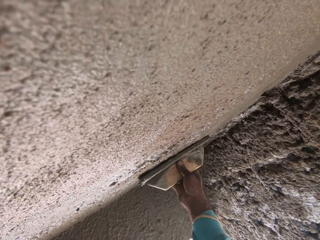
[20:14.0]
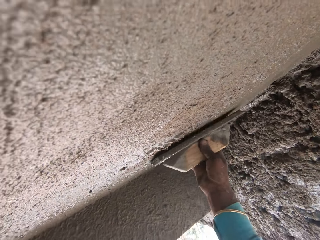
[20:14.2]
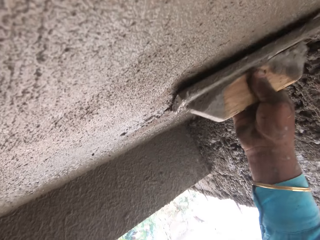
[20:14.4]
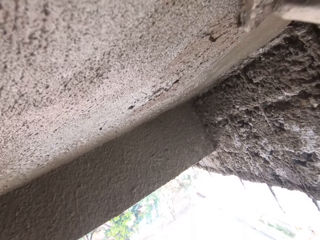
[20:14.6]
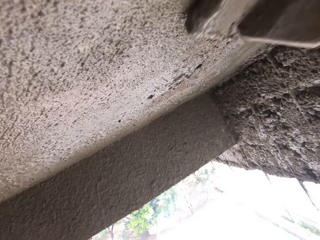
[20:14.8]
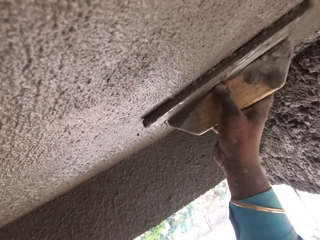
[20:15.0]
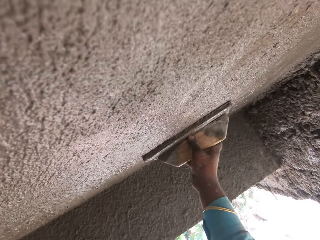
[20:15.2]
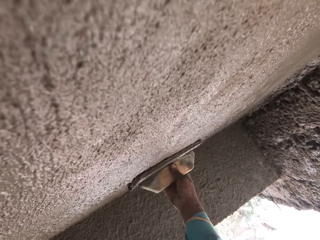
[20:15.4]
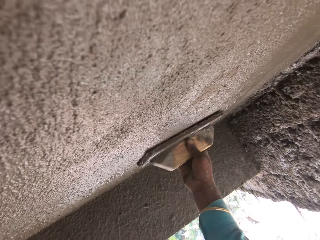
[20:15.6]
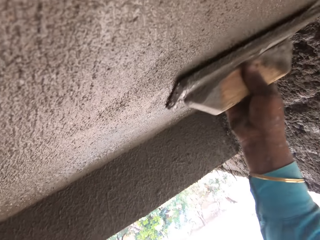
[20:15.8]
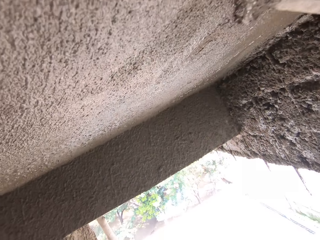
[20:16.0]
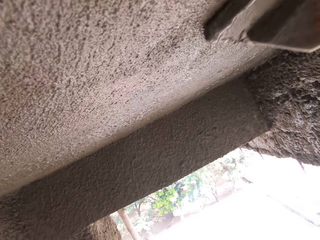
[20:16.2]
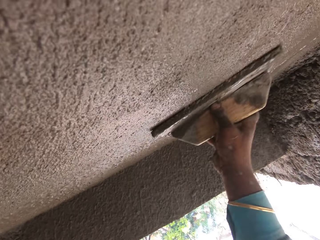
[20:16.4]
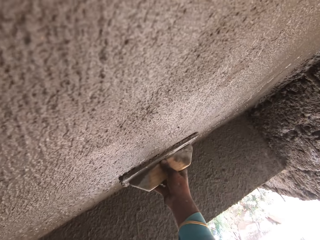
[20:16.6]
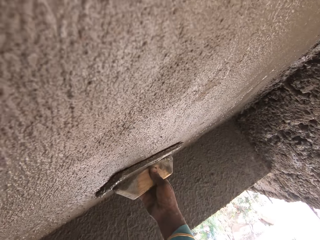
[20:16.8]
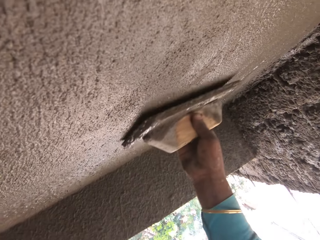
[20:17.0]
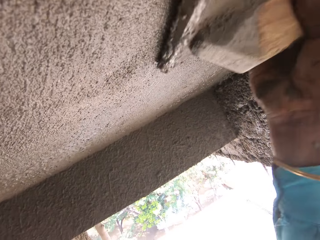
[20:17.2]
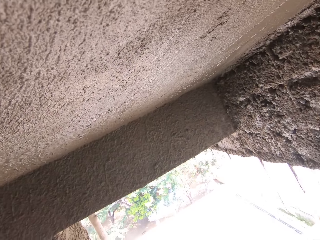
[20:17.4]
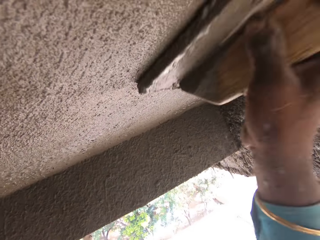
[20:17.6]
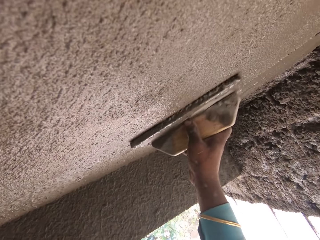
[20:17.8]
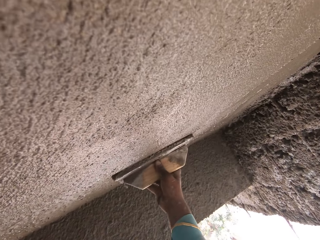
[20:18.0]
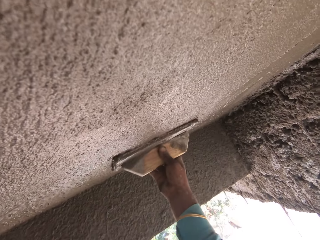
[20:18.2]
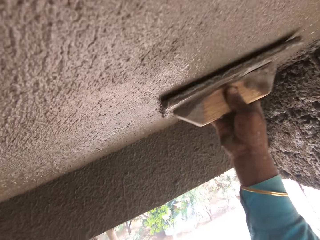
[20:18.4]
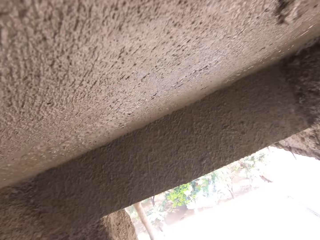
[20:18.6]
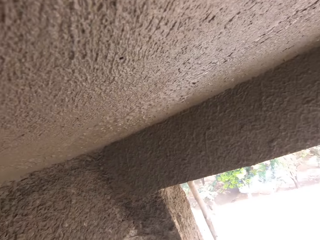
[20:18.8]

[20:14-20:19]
The camera wearer smoothens the ceiling with a float.

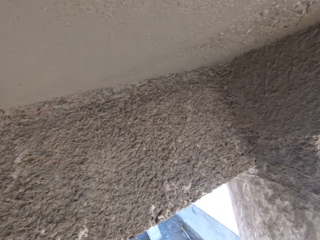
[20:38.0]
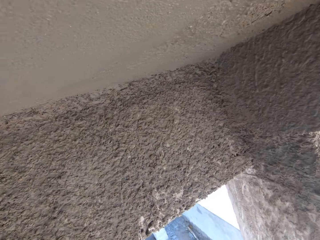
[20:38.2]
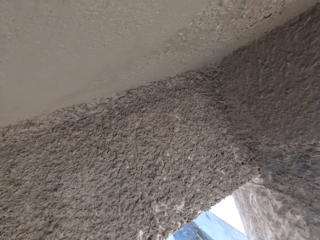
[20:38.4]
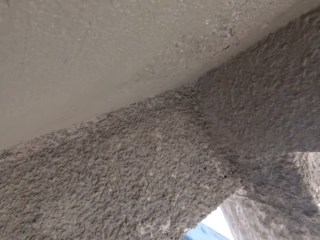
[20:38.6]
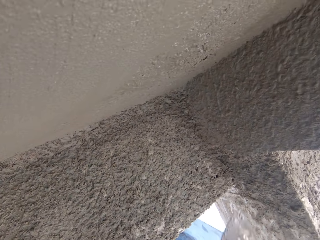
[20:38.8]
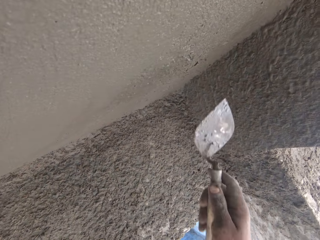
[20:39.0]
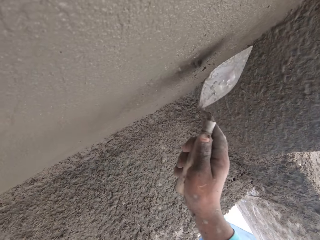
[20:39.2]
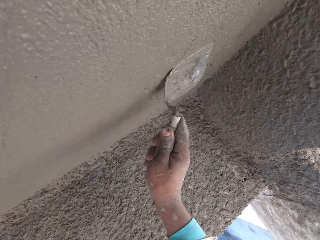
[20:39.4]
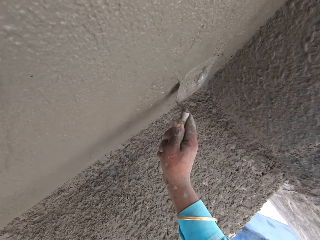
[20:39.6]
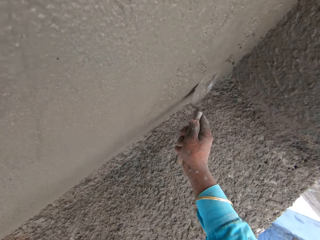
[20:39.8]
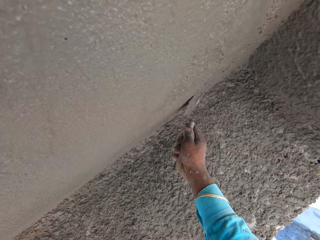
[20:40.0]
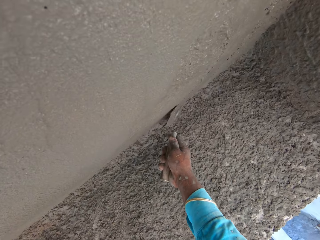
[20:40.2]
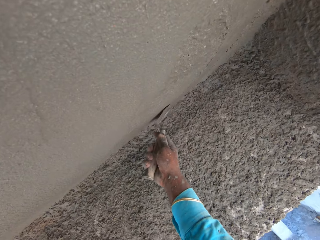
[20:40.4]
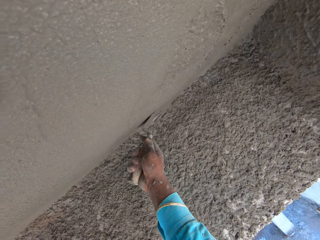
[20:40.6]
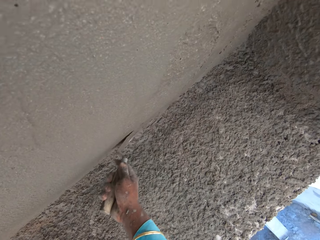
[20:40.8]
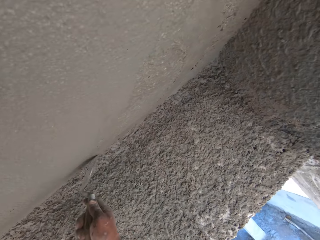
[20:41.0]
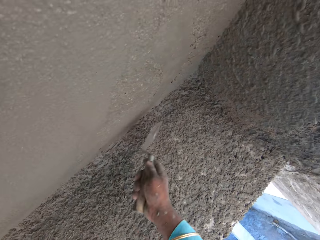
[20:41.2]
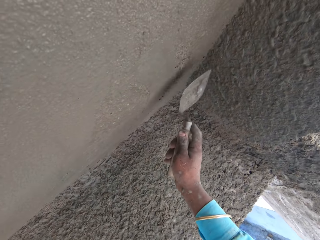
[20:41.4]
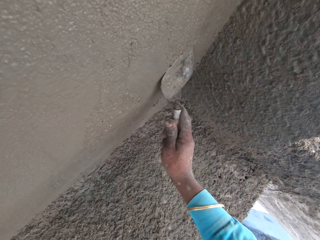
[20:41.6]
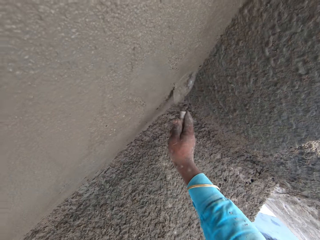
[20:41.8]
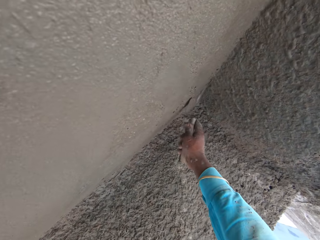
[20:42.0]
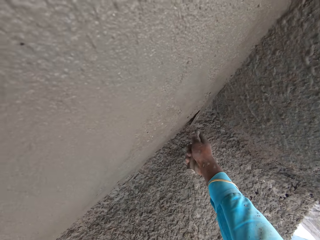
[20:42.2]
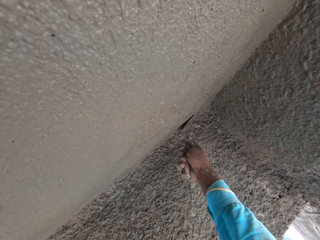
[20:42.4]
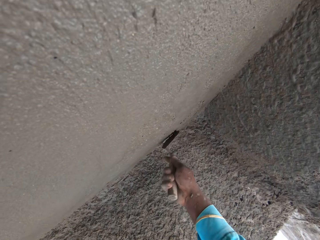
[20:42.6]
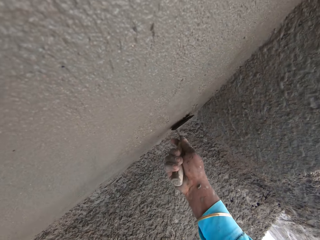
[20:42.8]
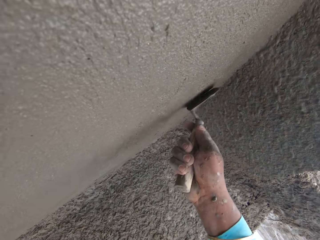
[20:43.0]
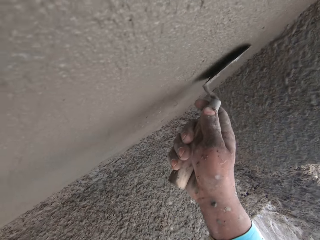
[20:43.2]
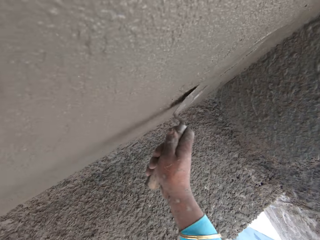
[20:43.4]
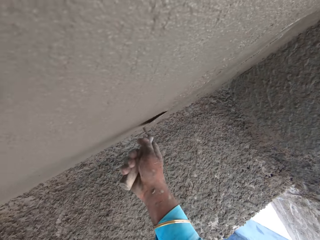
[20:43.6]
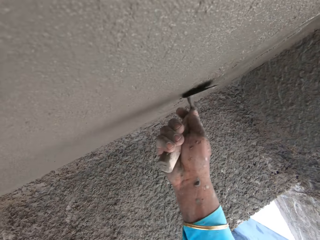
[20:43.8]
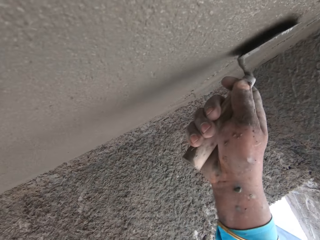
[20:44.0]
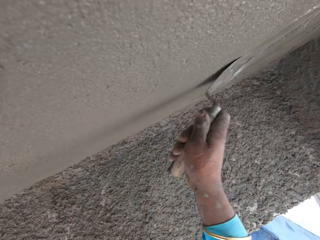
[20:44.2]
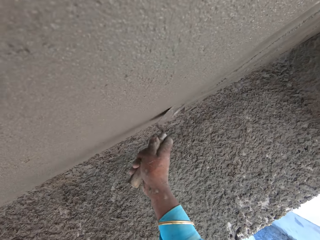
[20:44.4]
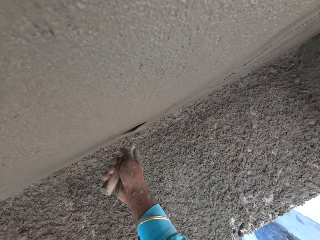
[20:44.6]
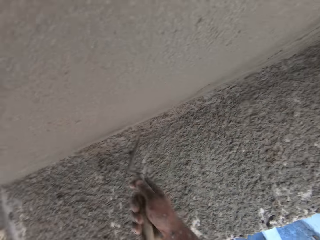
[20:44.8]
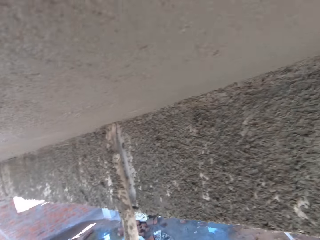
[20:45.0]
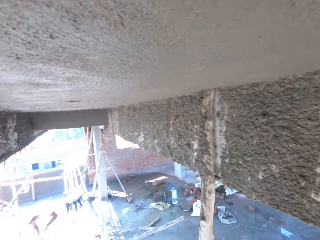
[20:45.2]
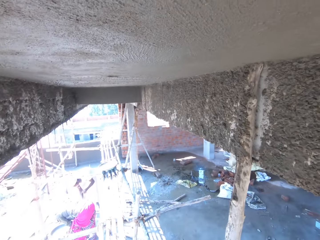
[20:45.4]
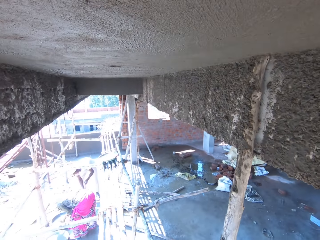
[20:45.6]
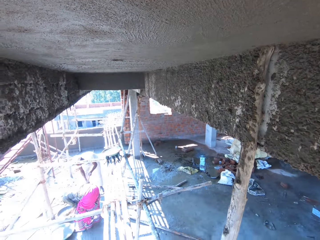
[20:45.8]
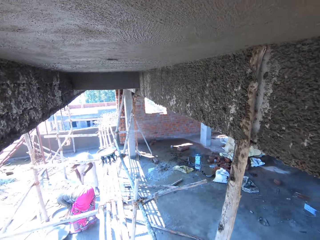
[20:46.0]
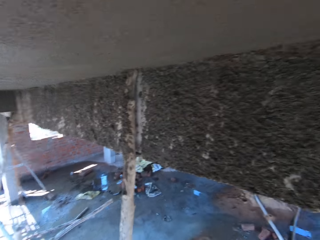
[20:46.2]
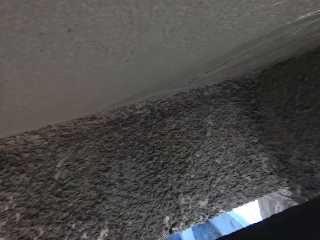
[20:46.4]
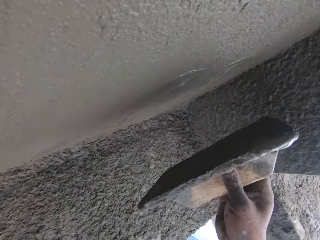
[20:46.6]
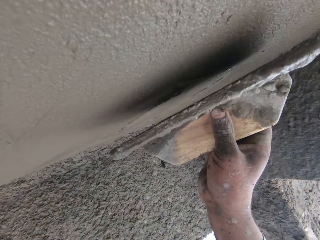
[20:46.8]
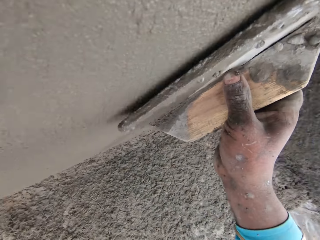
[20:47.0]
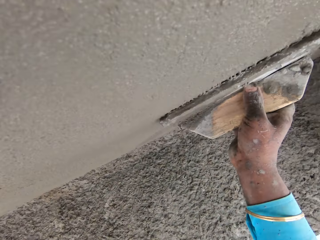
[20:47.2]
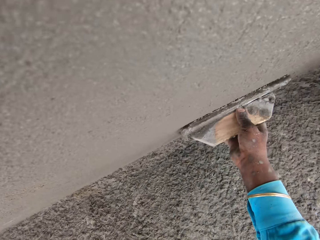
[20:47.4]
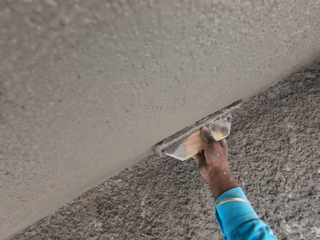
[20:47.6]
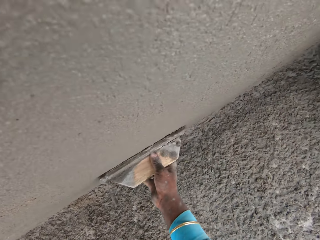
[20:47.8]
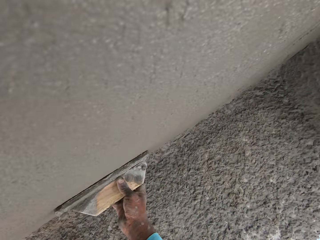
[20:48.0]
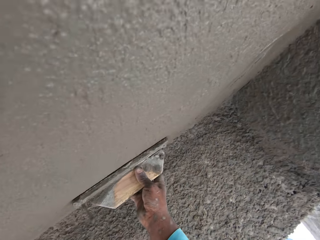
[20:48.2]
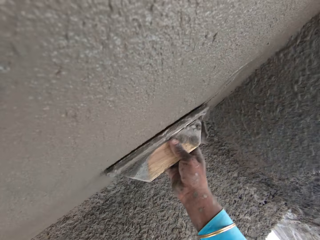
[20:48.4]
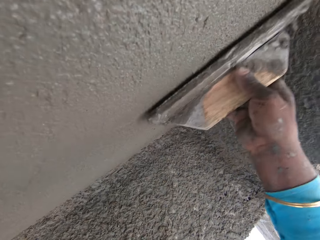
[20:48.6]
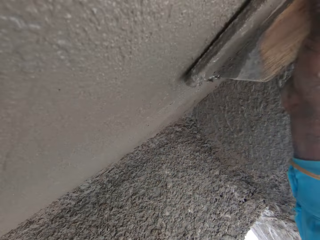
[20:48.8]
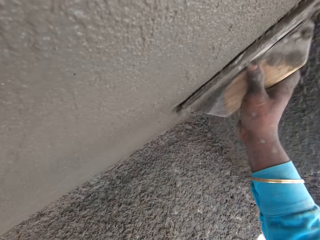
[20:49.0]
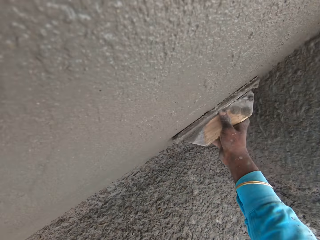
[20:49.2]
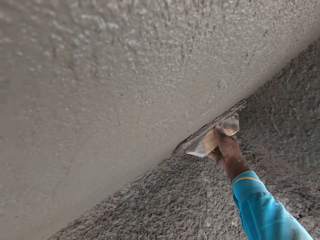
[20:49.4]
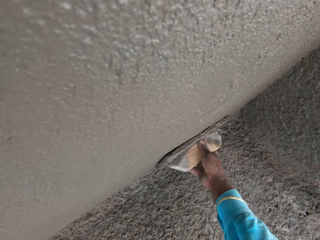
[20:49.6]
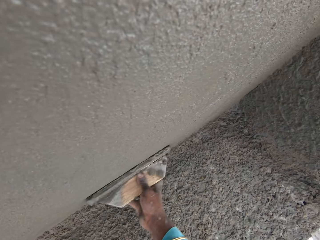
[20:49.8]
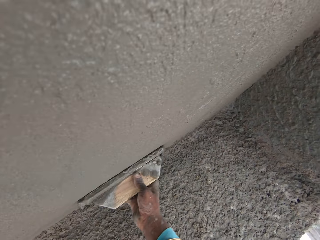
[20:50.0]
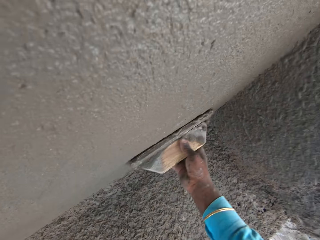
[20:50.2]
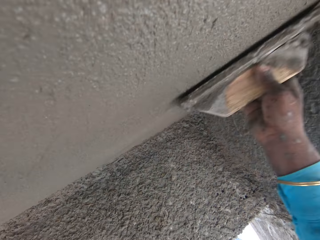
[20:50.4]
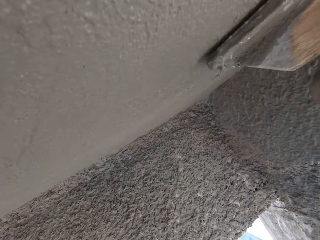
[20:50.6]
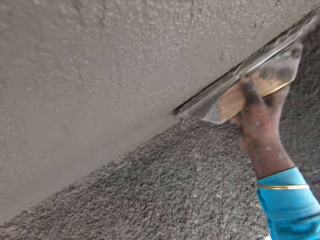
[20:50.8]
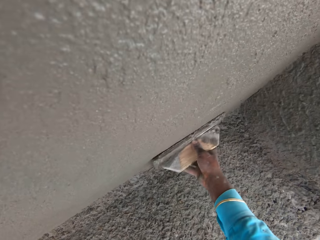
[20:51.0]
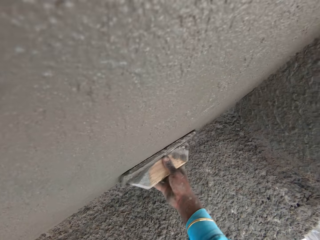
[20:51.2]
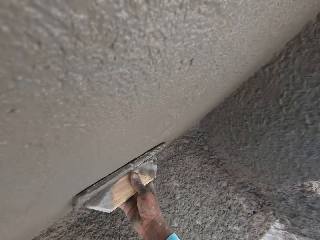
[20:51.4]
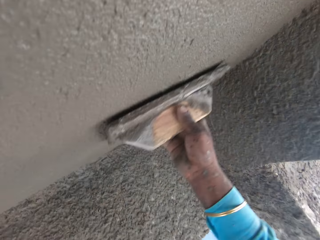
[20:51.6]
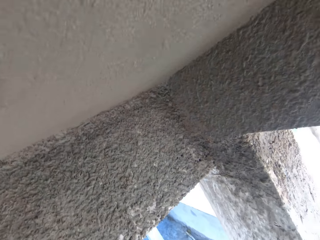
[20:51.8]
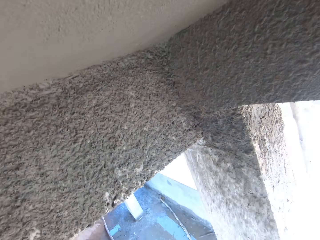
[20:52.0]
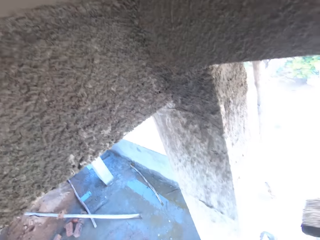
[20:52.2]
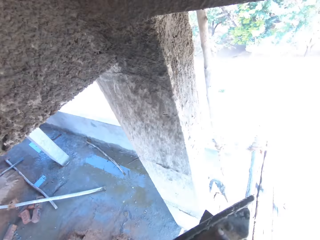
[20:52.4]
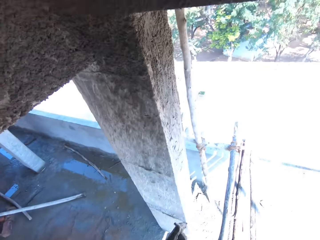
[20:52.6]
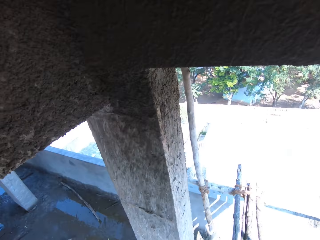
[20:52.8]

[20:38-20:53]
The camera wearer smoothens the wall or ceiling with a trowel. They smoothen the wall with a square trowel.

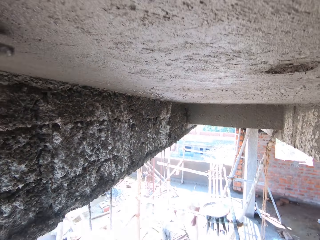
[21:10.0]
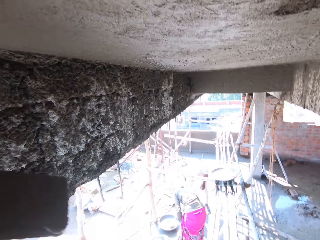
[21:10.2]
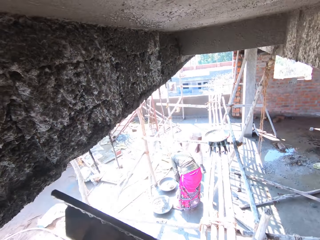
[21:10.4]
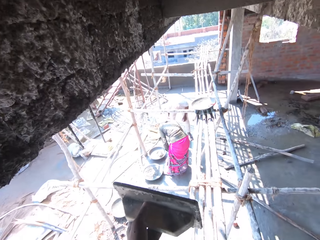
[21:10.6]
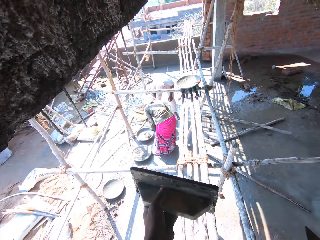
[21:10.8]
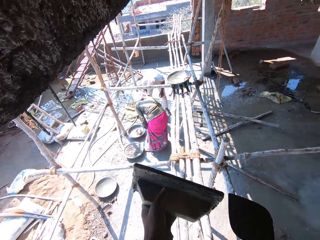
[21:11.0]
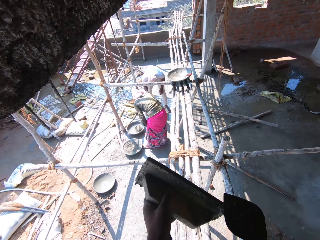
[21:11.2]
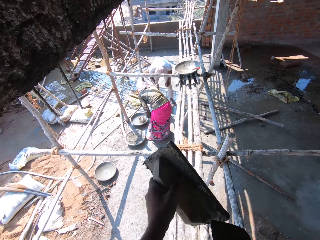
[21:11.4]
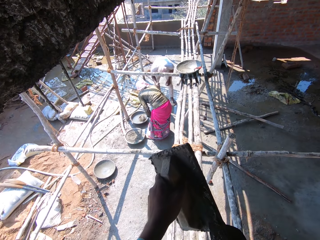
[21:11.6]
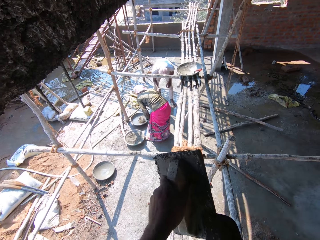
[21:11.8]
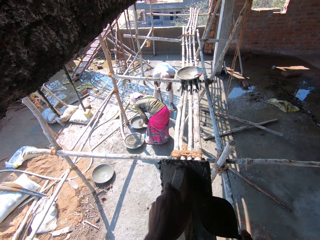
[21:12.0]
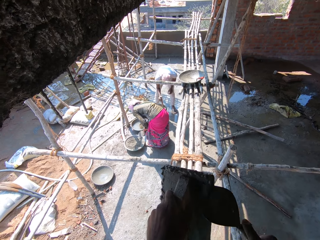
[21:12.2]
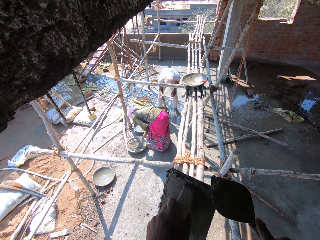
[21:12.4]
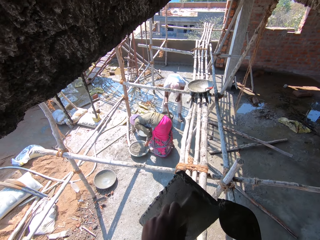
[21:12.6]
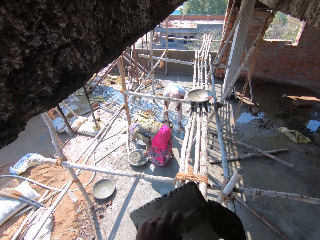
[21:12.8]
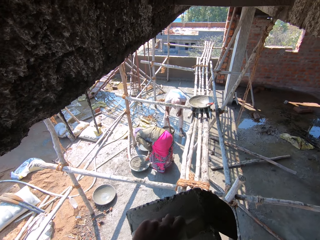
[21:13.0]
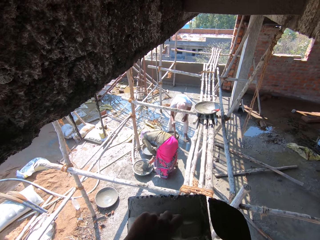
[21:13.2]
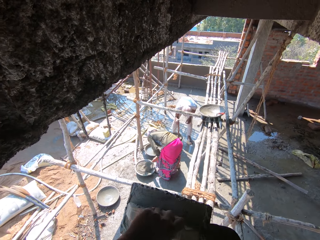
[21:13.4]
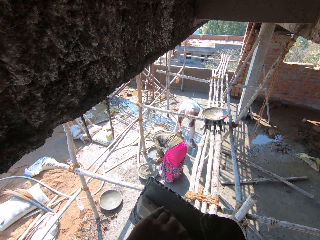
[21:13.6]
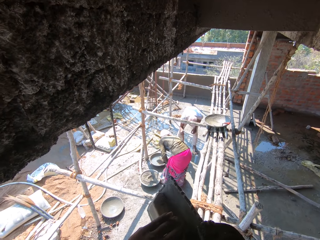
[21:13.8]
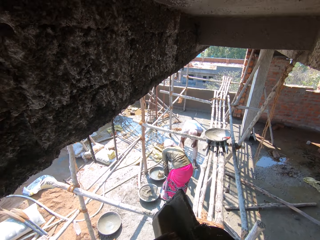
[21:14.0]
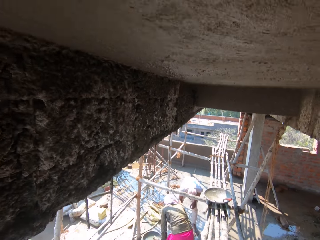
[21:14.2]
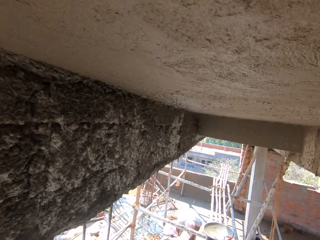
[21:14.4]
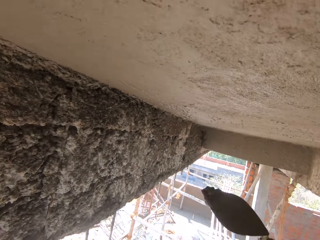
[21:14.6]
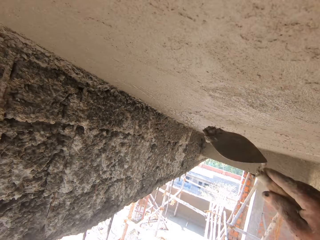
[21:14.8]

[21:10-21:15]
The camera wearer takes off the cement from the float with a trowel.
